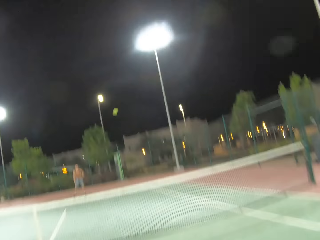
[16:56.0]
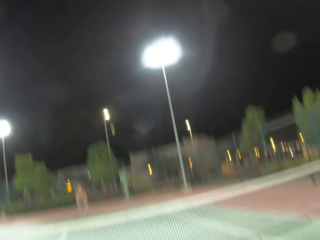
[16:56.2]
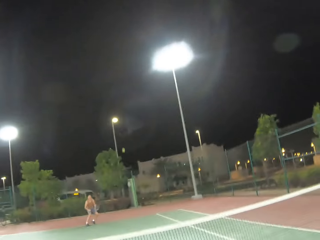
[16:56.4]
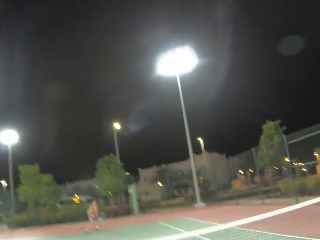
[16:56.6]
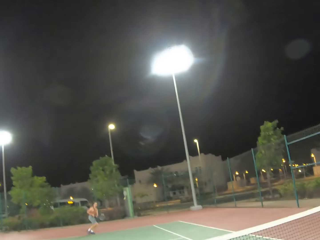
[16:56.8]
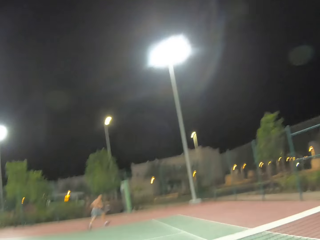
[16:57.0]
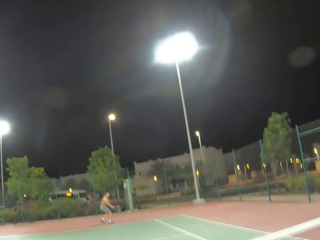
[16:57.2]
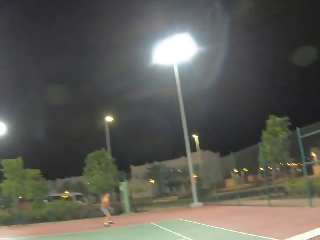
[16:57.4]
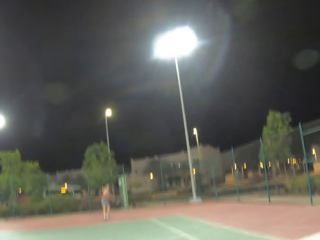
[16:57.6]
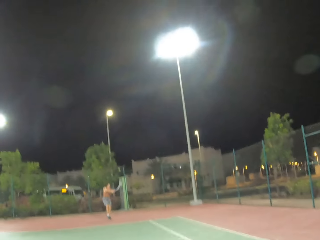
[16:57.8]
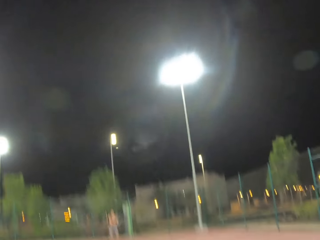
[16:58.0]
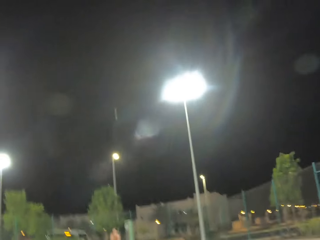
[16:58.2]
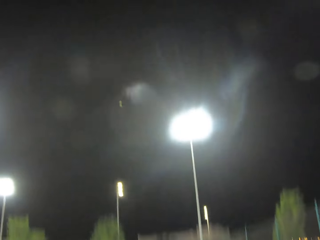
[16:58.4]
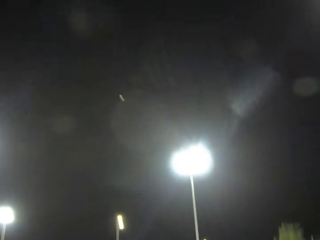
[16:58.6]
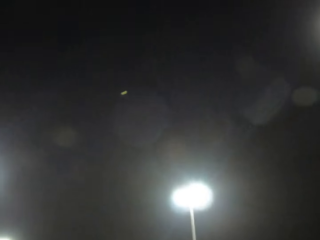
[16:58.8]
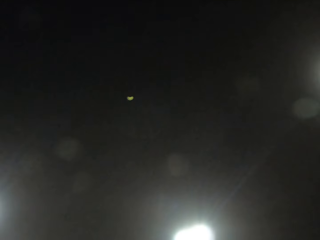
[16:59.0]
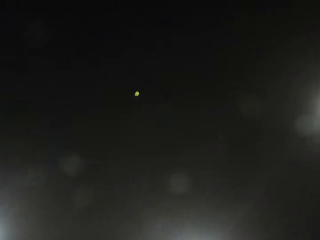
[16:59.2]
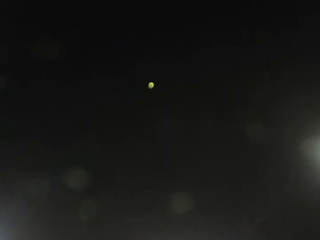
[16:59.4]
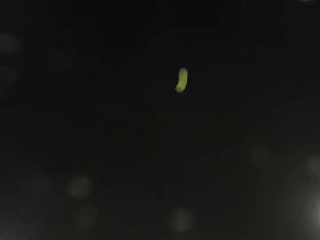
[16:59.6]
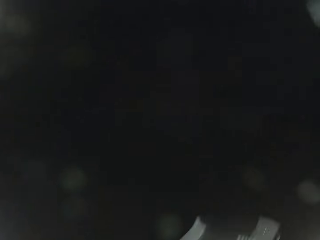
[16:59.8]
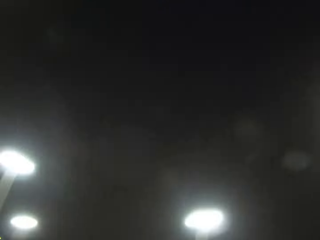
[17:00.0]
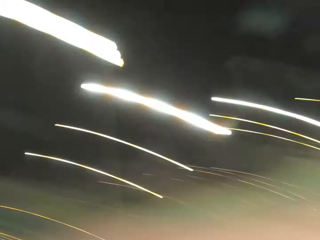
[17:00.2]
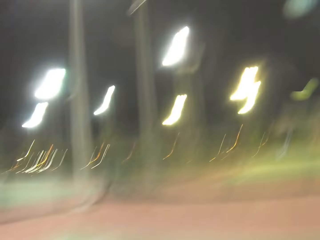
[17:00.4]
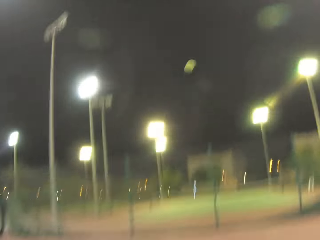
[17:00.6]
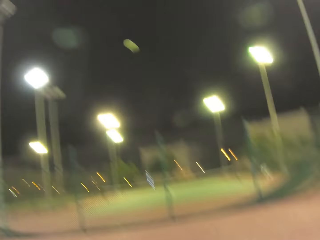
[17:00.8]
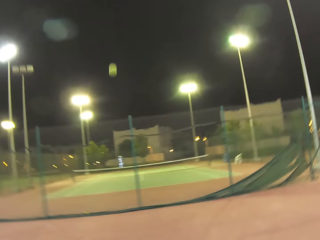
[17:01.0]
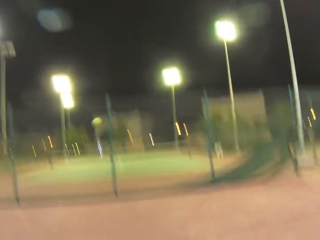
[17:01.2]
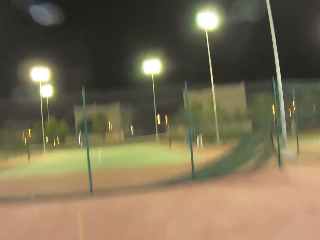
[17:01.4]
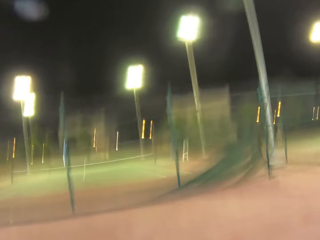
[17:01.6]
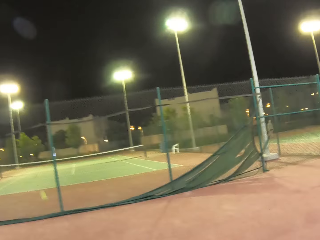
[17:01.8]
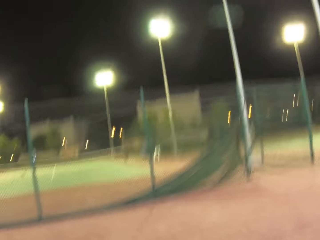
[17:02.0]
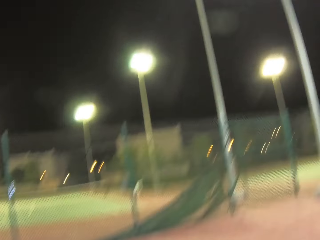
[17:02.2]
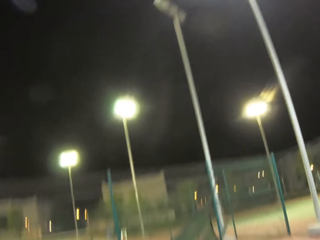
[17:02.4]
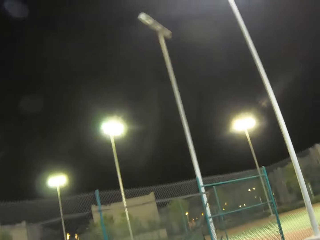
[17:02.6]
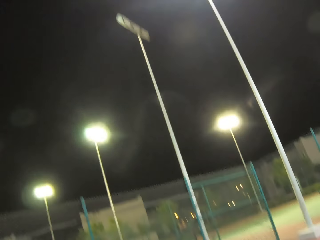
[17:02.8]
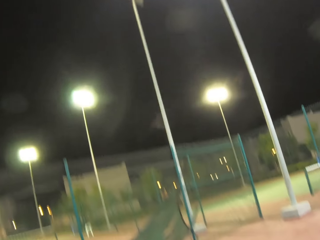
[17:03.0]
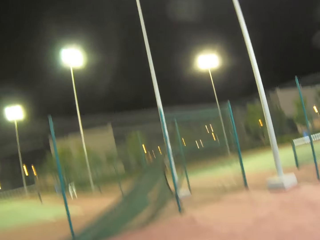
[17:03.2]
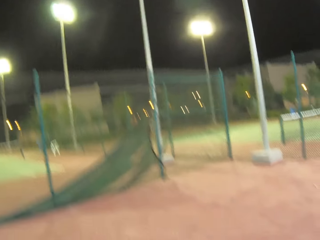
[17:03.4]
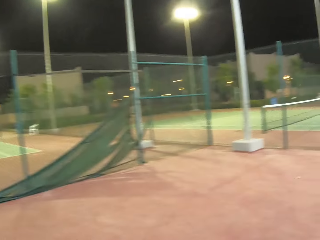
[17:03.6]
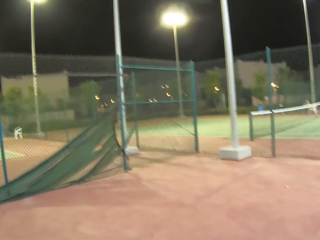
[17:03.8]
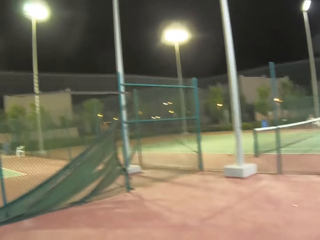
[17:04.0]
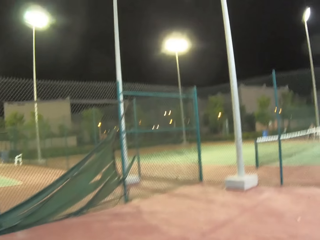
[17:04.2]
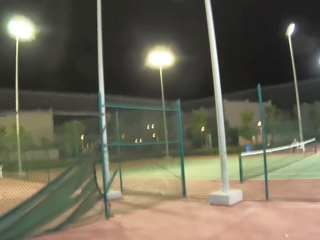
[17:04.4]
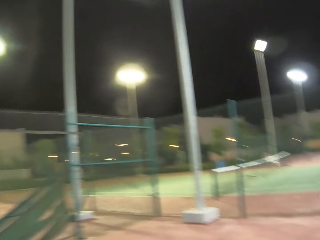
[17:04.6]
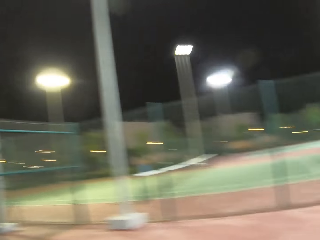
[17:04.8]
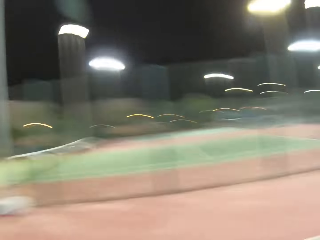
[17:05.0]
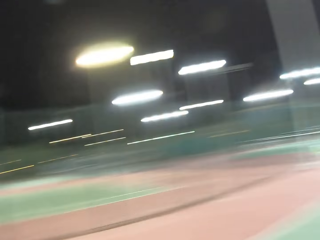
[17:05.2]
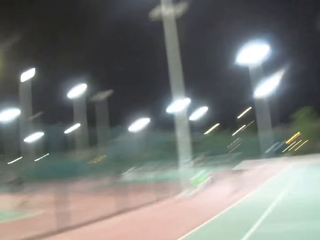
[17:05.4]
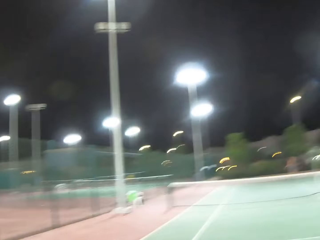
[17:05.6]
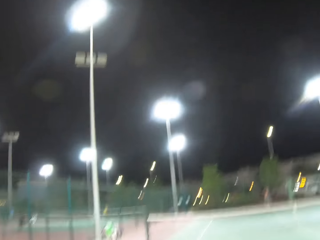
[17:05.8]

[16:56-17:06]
The camera wearer passes a tennis ball with a racket.

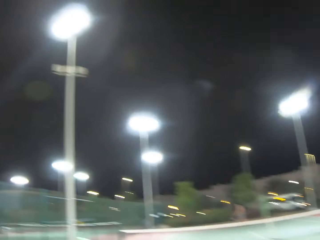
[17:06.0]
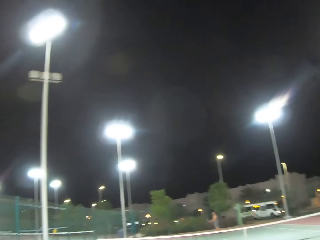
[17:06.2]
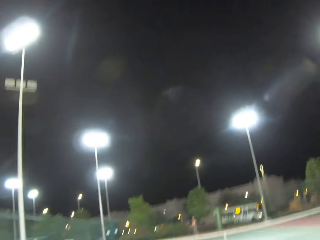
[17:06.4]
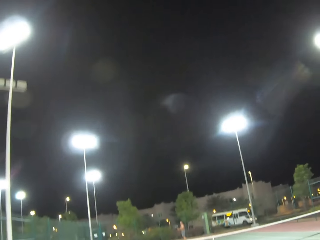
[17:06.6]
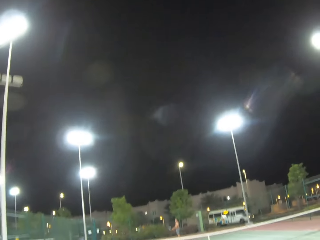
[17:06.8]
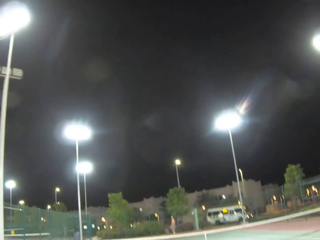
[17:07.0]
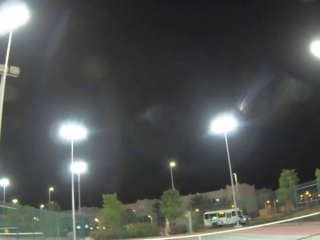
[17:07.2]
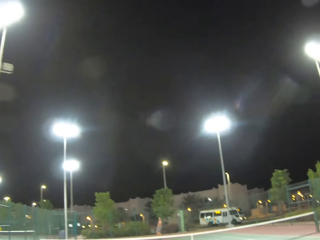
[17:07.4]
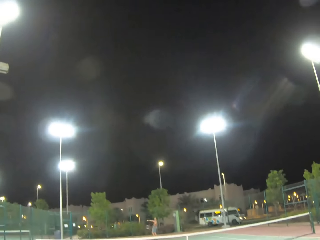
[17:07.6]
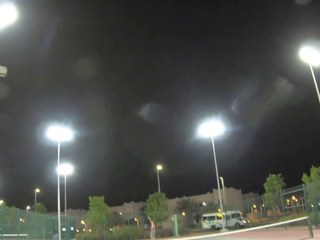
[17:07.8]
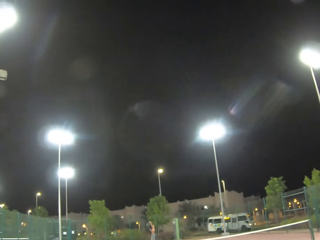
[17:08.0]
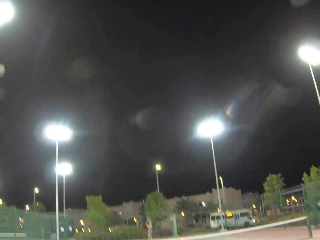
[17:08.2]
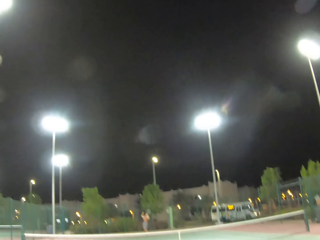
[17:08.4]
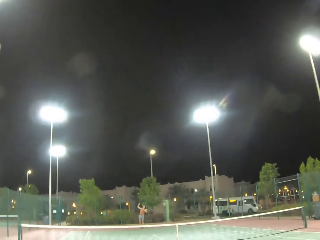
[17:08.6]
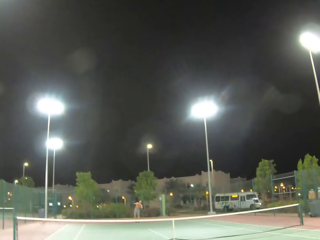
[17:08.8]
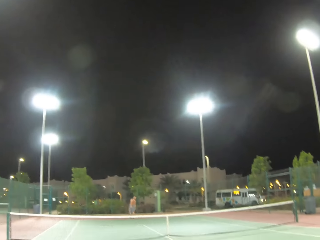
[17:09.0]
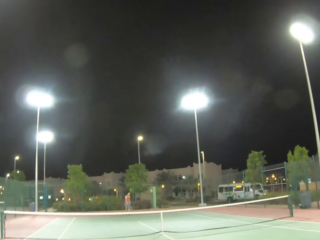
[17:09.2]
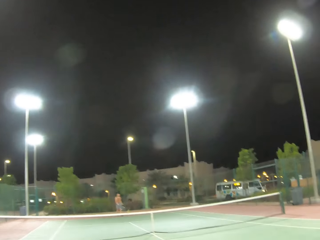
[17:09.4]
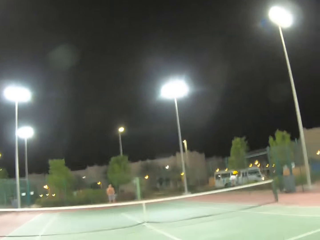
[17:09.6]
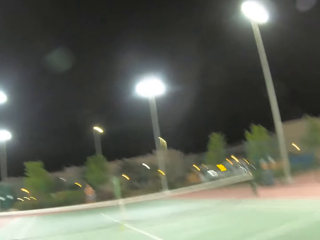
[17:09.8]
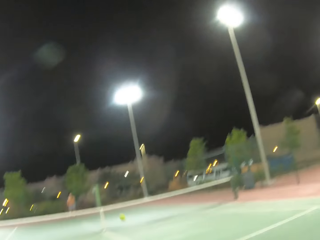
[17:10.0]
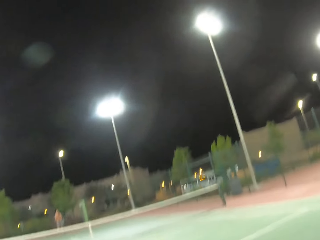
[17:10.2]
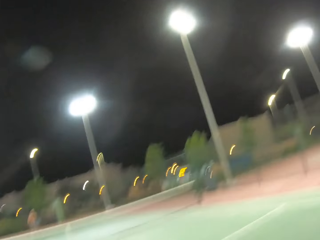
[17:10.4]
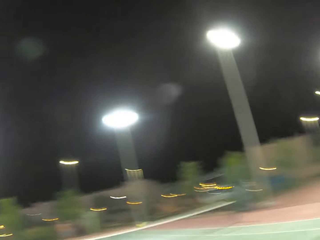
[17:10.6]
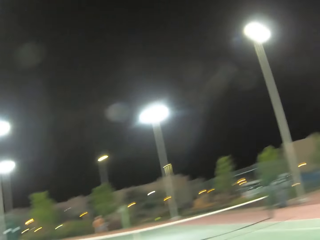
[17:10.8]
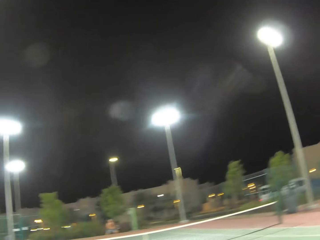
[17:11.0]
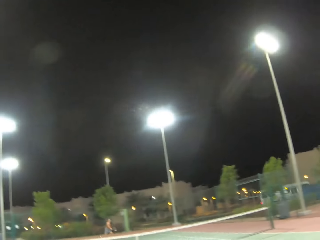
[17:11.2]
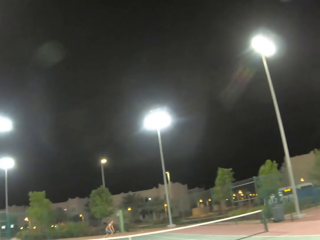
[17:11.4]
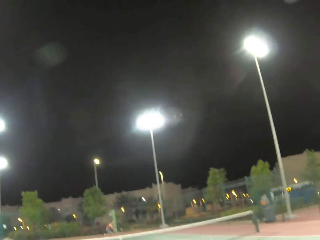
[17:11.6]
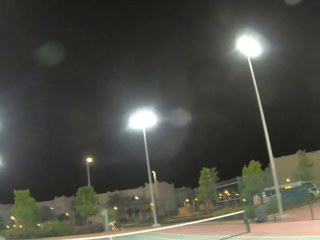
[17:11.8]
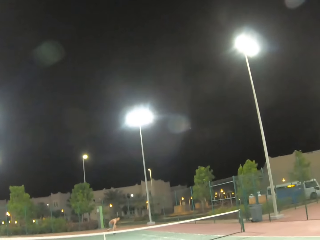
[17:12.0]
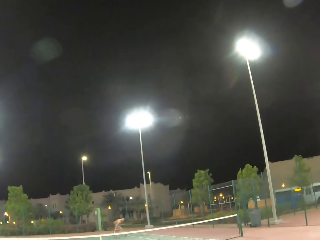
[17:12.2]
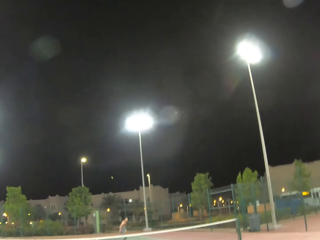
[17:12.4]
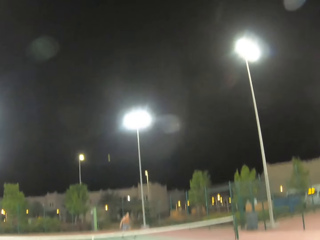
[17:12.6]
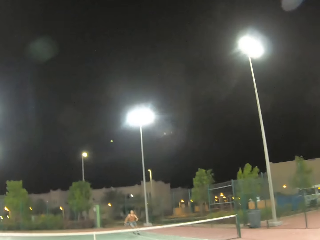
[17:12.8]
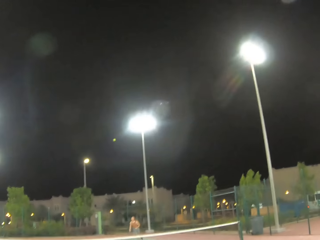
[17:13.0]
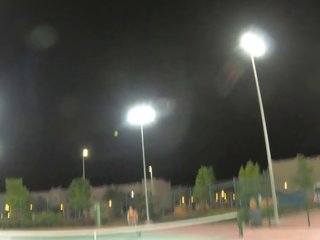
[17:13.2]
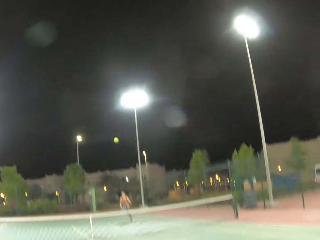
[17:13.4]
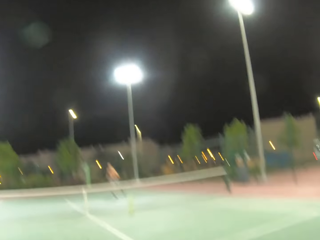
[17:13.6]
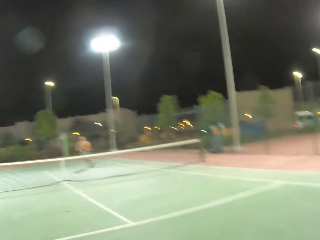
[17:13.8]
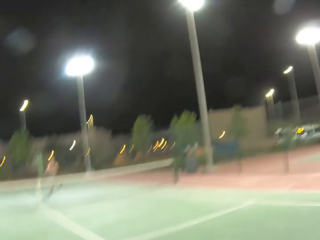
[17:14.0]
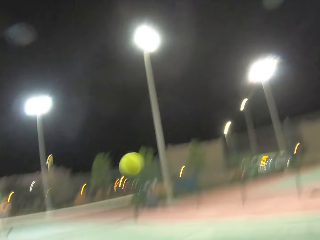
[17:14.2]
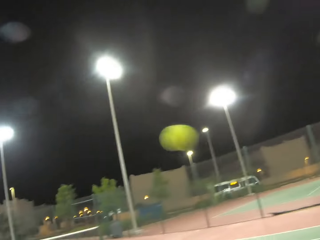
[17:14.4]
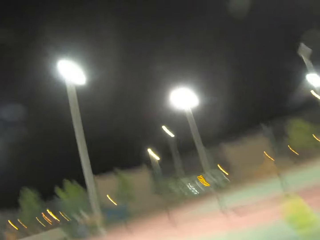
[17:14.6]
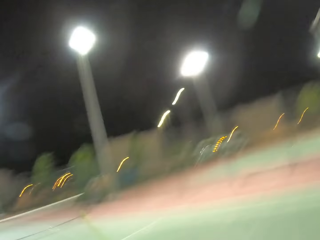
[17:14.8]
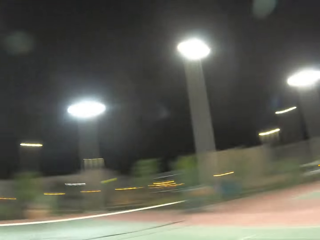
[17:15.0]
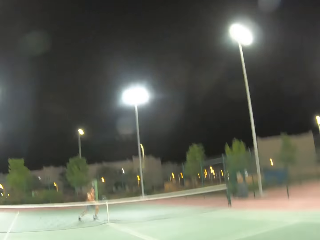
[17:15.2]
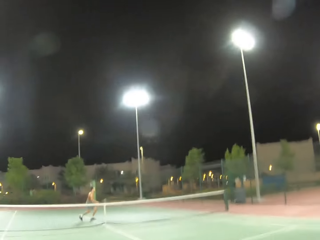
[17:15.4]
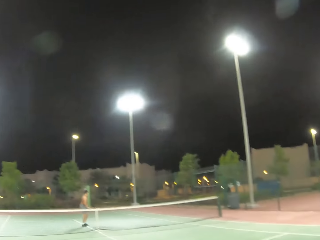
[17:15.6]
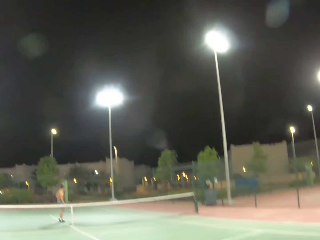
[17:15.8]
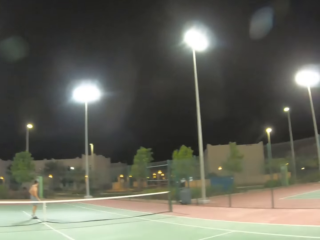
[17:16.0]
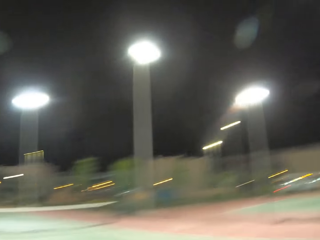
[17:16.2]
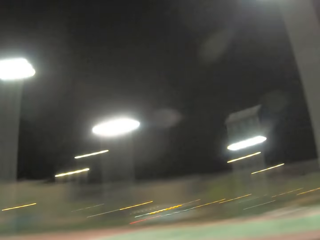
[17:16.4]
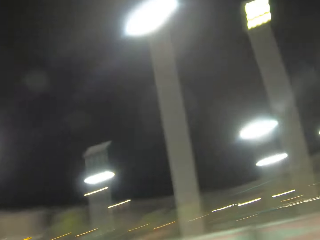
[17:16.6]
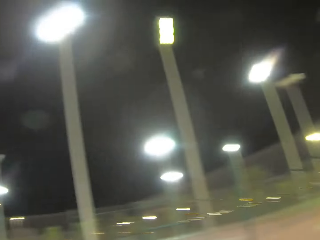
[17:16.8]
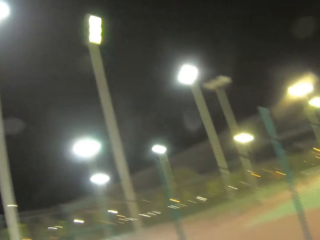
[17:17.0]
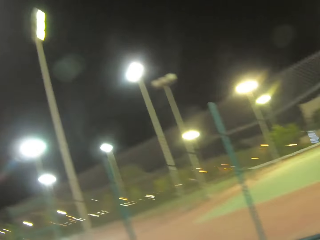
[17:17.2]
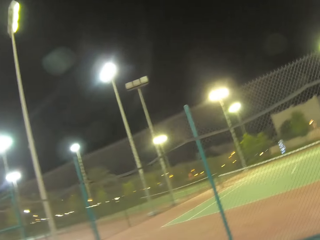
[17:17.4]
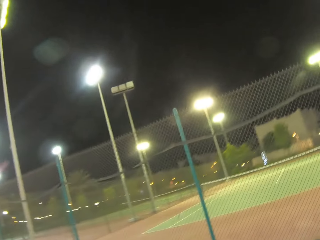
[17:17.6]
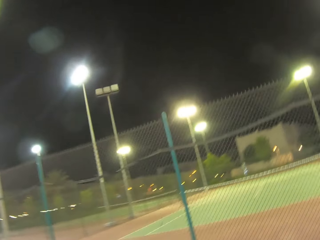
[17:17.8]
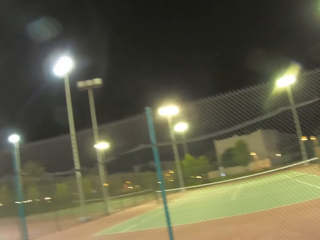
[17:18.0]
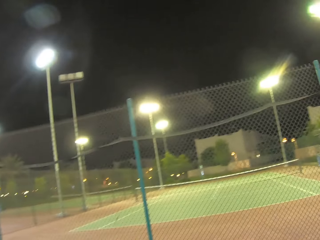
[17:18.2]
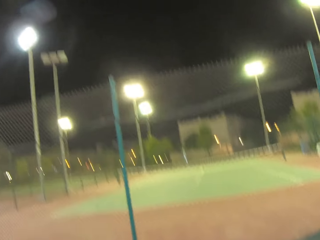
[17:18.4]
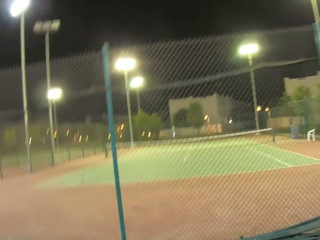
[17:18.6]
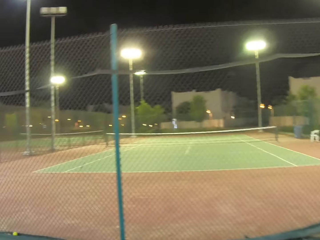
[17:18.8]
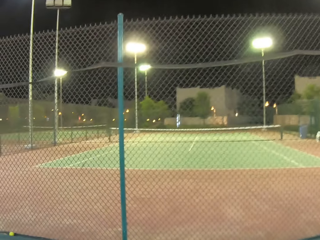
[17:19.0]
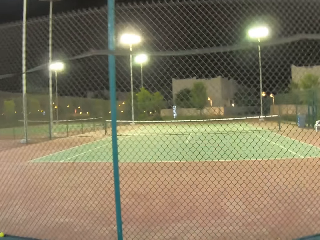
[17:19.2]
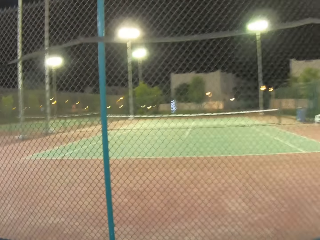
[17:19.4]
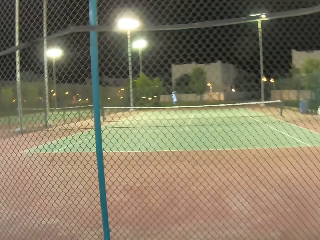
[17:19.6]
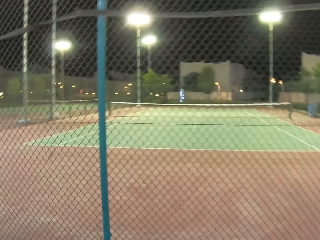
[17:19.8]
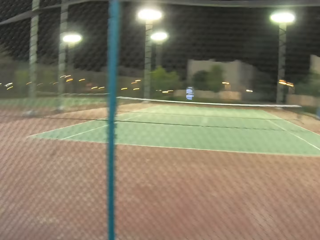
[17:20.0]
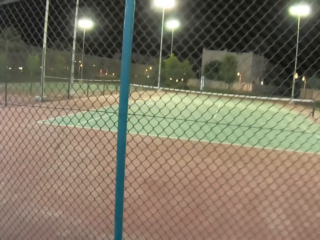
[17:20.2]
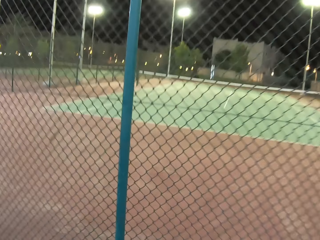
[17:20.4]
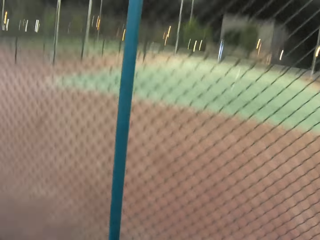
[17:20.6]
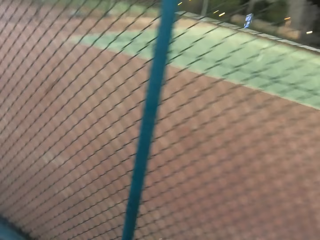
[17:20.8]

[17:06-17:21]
A person serves a tennis ball in the tennis court. The person passes the tennis ball with a racket. The camera wearer plays tennis with the person. They walk around on the tennis court. They move towards the tennis court.
